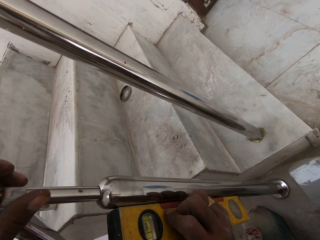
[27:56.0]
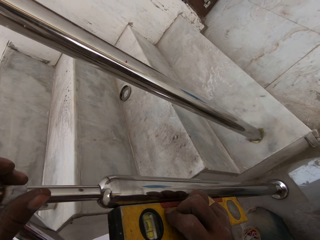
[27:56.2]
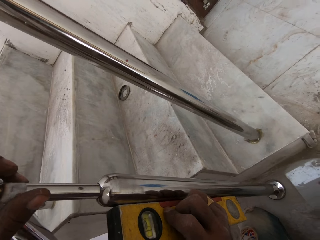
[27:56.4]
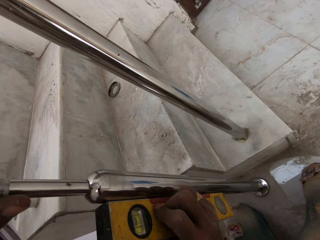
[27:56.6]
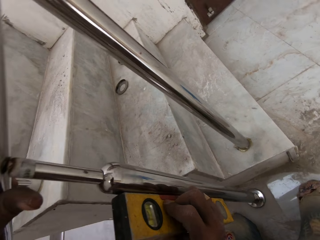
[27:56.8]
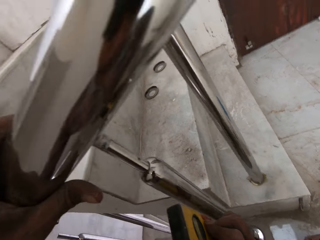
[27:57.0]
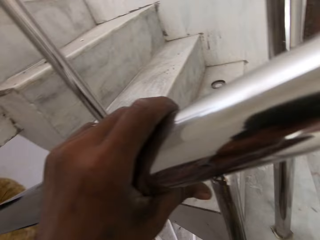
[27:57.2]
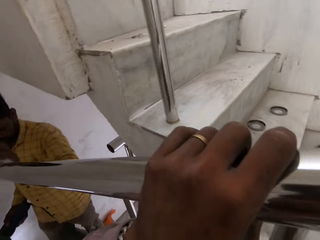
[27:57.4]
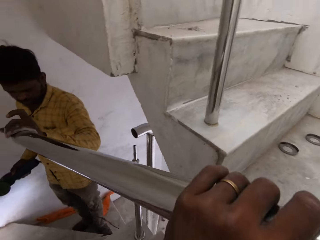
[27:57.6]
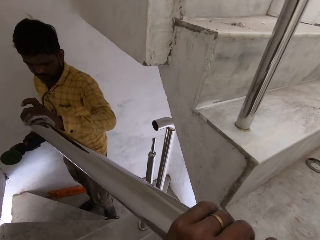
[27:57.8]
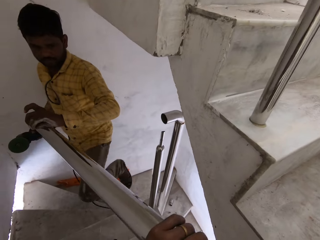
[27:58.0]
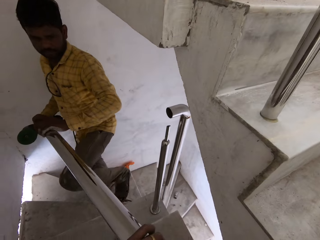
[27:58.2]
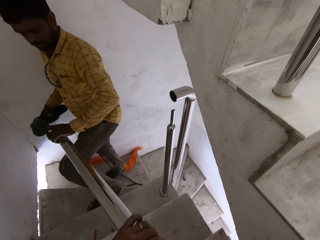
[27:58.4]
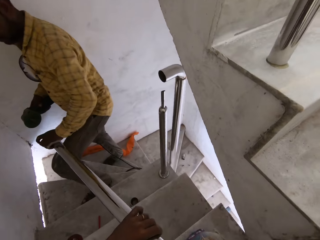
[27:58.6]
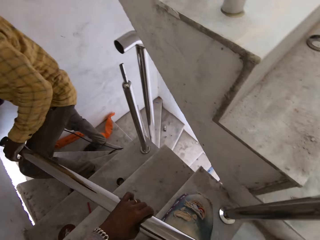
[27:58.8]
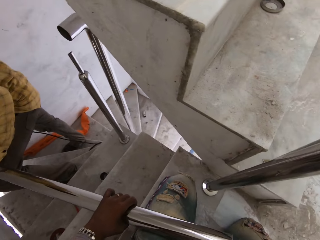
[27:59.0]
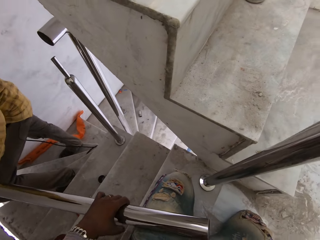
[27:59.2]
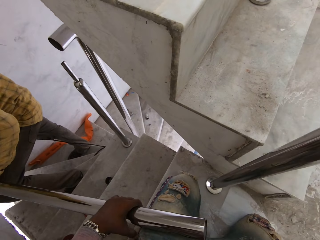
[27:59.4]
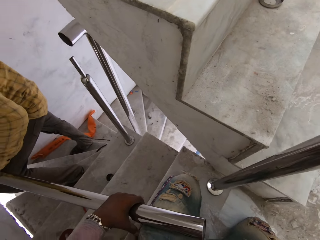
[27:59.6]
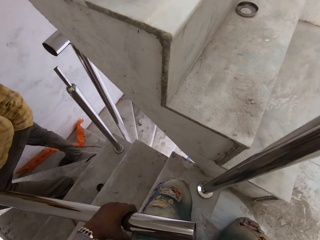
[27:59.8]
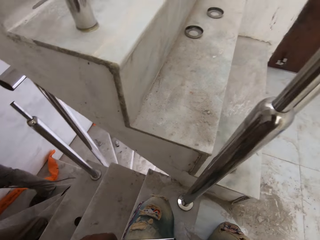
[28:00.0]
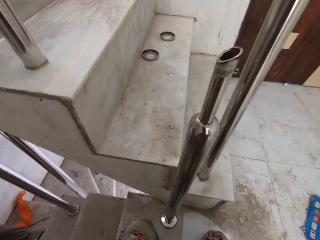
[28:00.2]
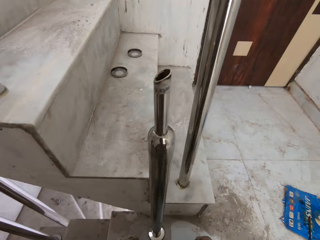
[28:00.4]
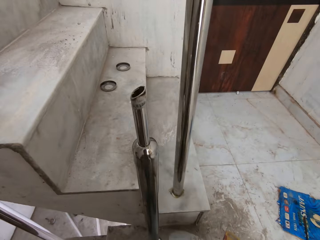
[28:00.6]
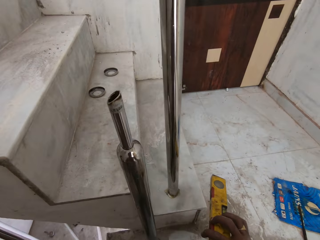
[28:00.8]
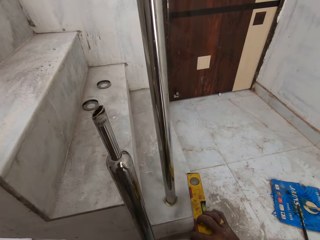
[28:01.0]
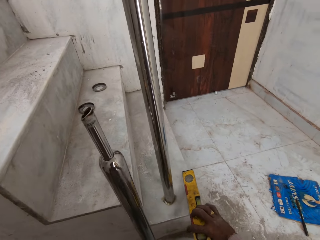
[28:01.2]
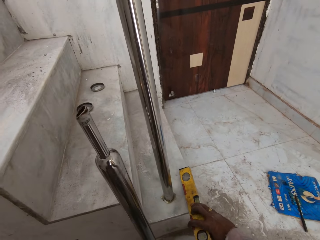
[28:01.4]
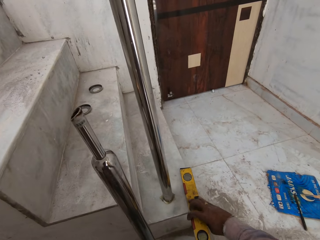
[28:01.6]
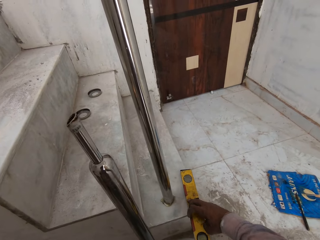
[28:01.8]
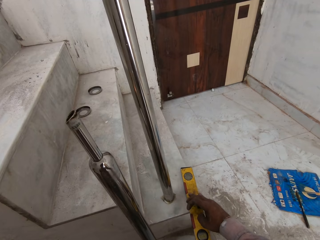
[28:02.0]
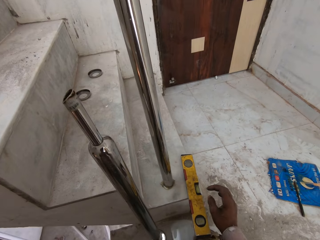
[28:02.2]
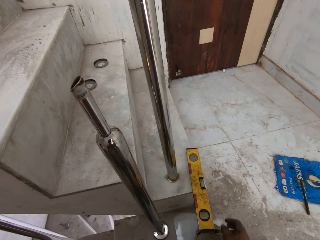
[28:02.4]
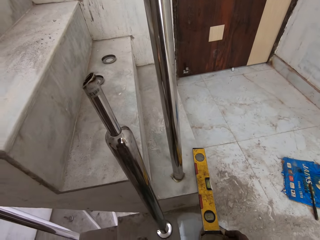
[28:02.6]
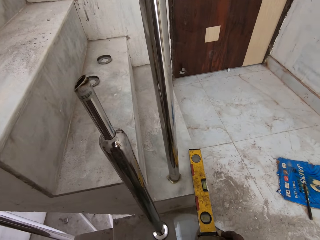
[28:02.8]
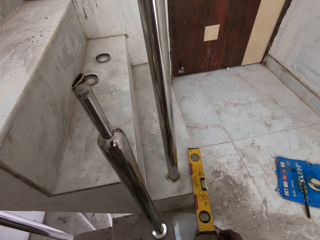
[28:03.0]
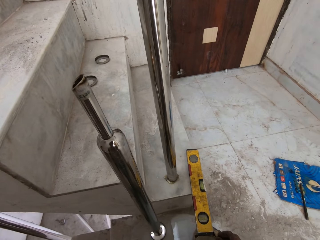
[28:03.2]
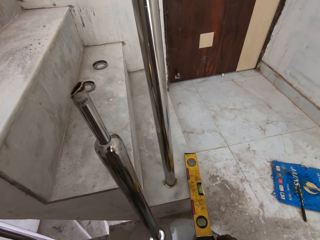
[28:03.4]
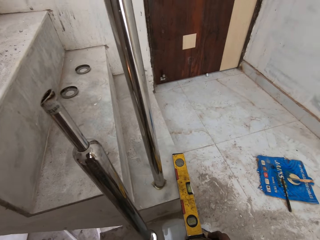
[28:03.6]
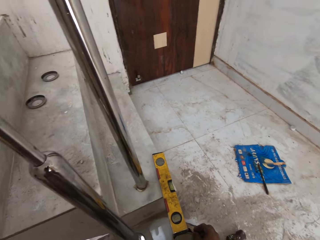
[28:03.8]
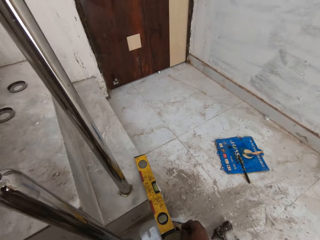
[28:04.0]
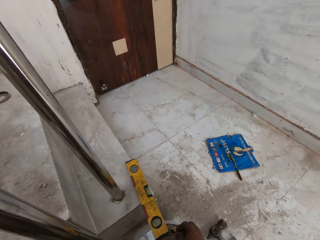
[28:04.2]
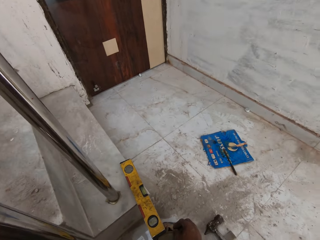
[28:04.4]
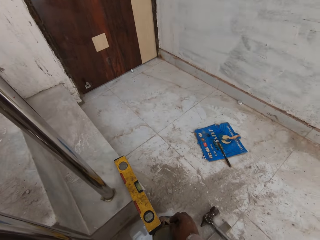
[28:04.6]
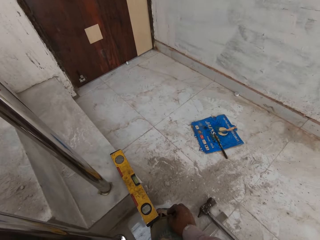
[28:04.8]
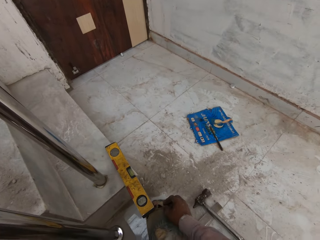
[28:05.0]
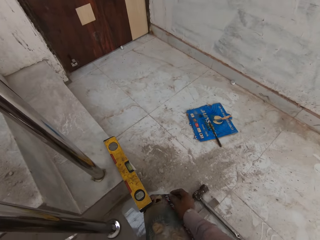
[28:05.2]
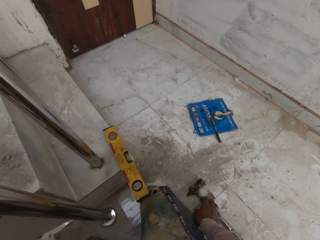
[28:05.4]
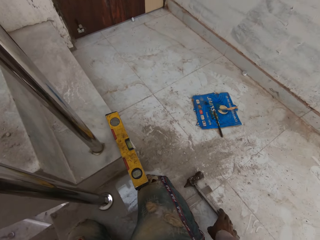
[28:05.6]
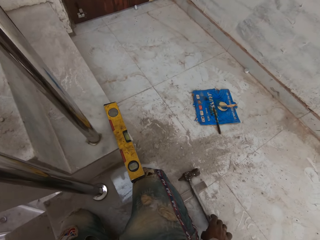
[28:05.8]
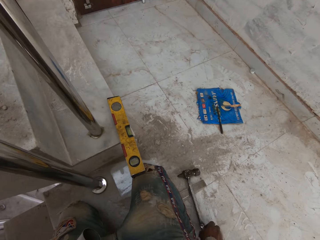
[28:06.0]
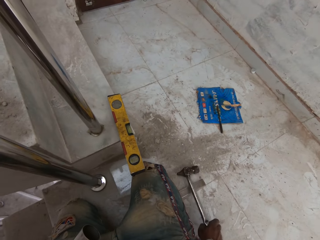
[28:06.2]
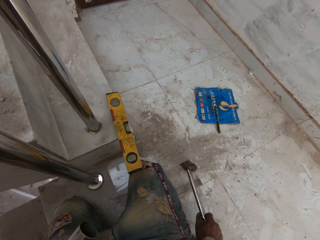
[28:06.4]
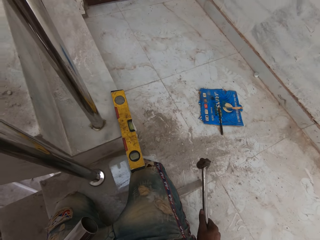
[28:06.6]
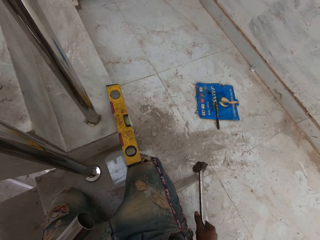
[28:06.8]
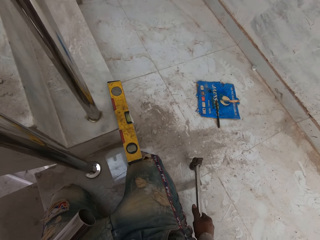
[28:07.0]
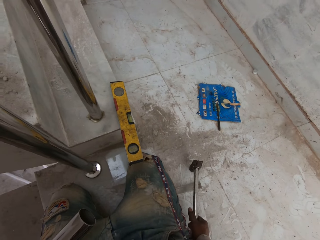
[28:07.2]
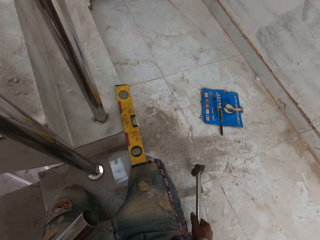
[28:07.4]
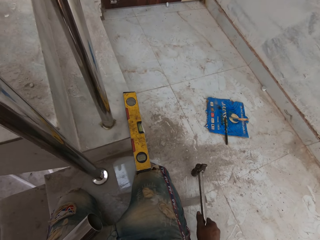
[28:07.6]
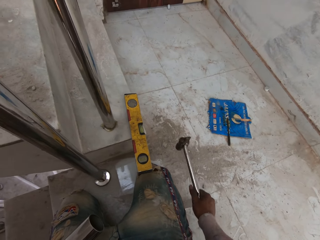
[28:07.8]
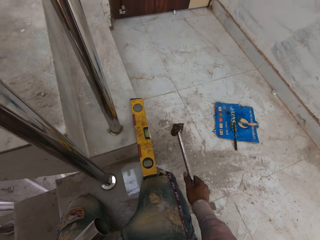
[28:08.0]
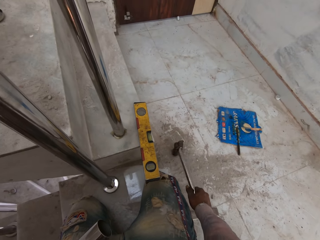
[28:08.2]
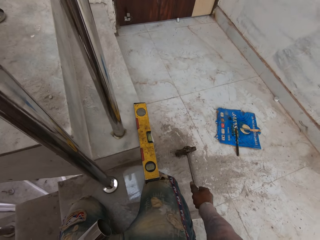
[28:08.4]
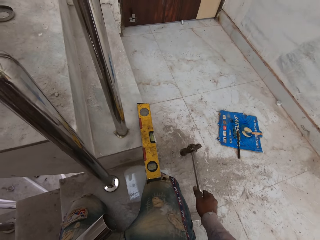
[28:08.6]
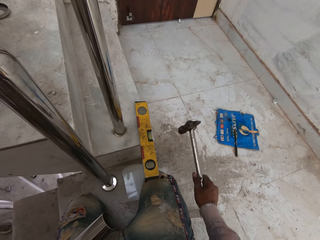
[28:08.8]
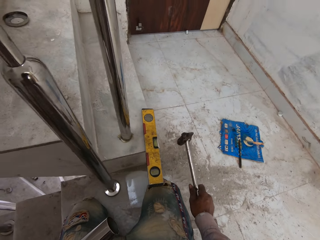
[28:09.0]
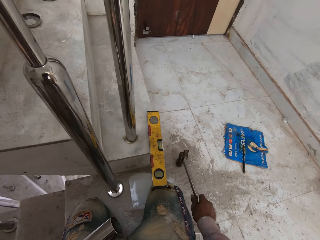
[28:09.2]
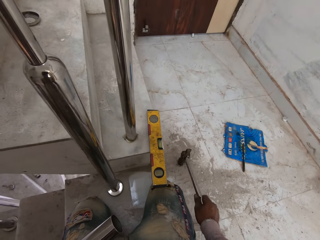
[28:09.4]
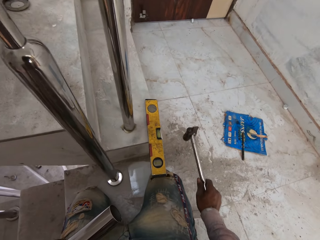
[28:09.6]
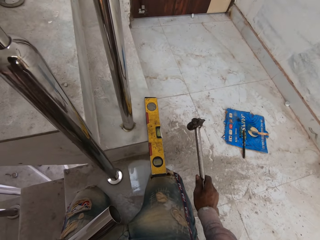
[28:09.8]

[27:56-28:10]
A man smooths the stairs barriers with the grinder. The camera wearer drops the spirit level with his right hand on a staircase. He picks a hammer from the floor with his right hand and hits the floor with the hammer in his right hand.

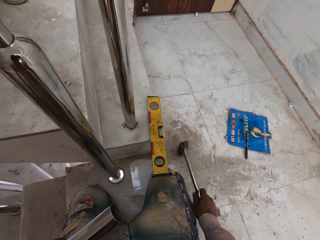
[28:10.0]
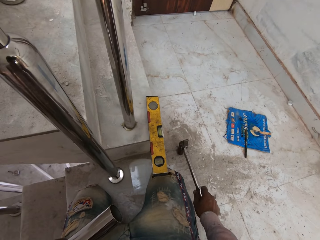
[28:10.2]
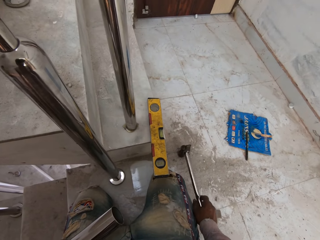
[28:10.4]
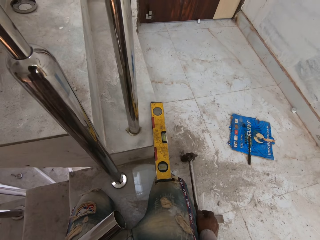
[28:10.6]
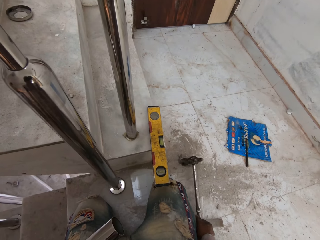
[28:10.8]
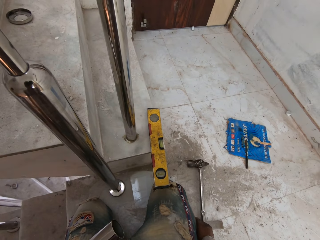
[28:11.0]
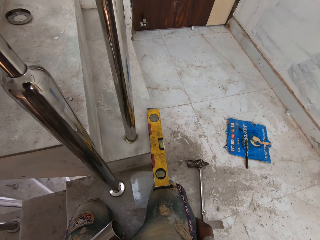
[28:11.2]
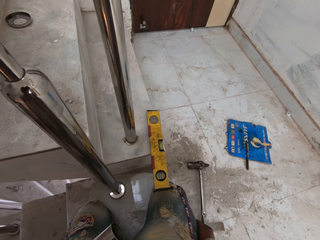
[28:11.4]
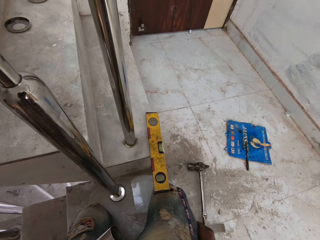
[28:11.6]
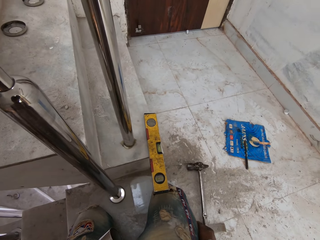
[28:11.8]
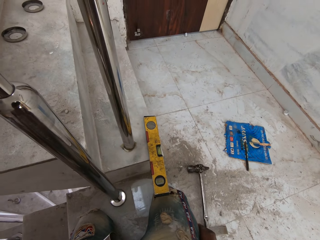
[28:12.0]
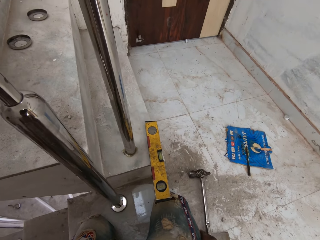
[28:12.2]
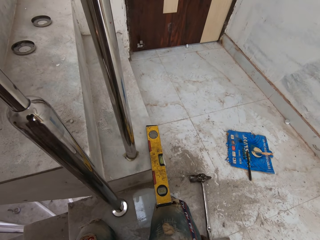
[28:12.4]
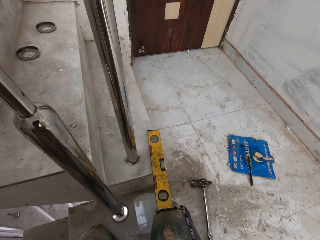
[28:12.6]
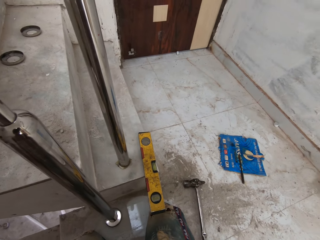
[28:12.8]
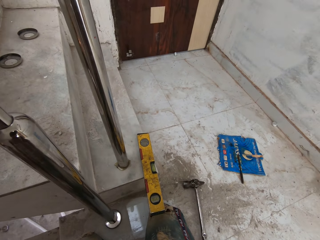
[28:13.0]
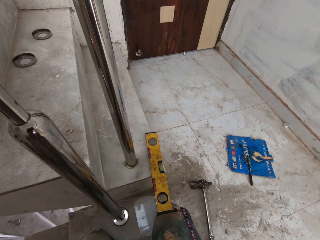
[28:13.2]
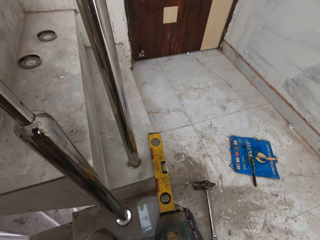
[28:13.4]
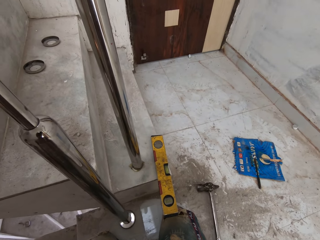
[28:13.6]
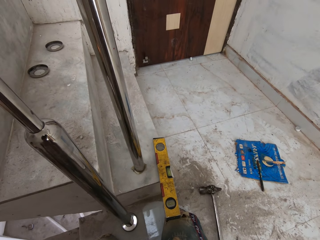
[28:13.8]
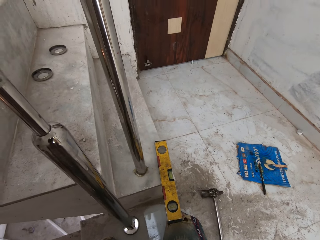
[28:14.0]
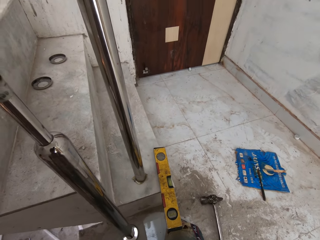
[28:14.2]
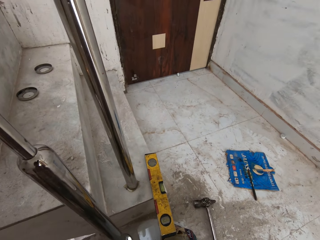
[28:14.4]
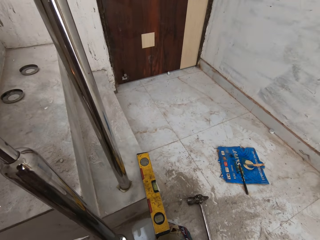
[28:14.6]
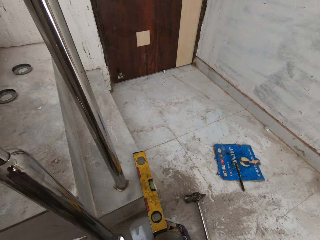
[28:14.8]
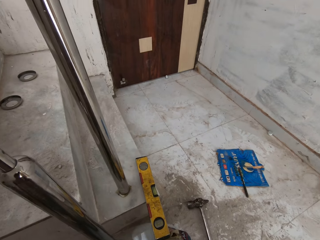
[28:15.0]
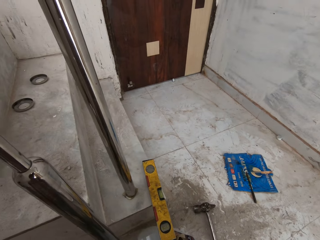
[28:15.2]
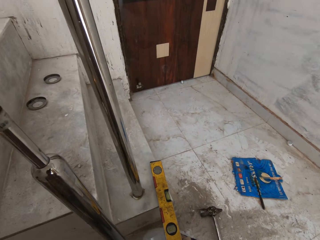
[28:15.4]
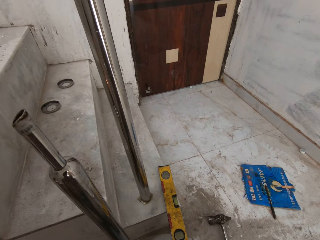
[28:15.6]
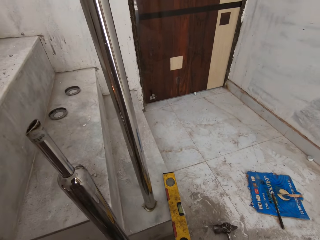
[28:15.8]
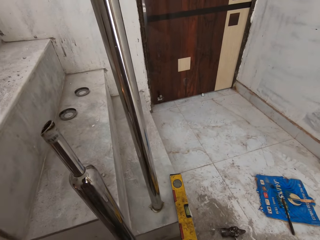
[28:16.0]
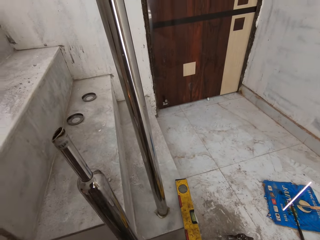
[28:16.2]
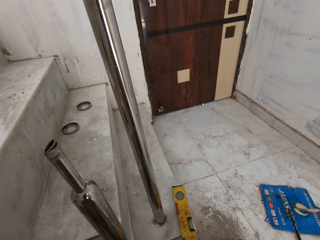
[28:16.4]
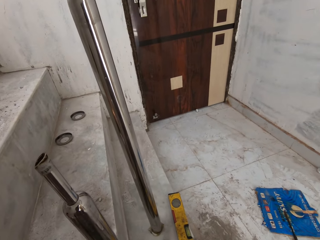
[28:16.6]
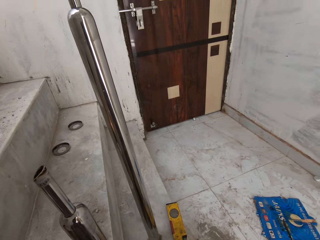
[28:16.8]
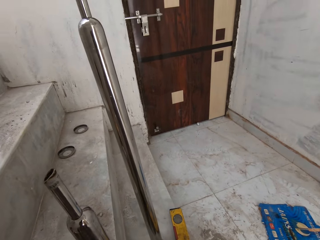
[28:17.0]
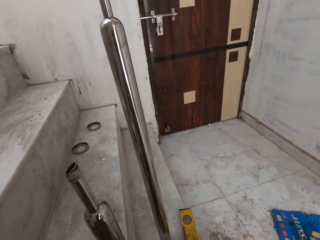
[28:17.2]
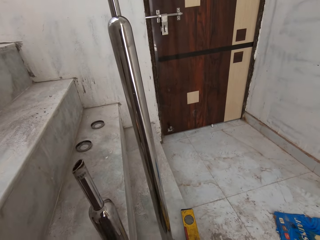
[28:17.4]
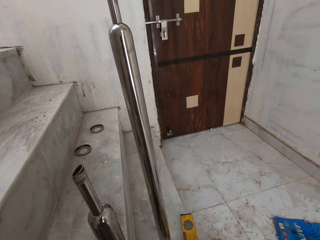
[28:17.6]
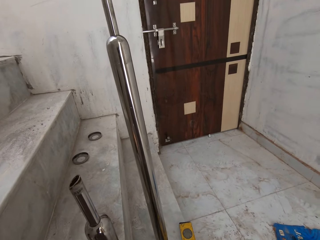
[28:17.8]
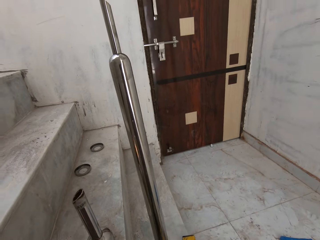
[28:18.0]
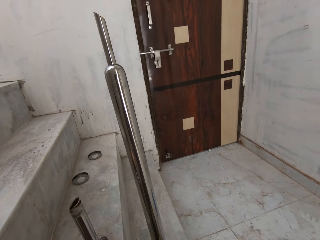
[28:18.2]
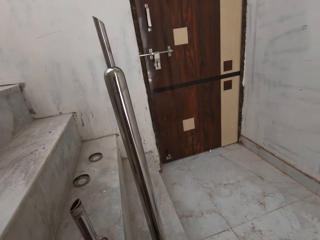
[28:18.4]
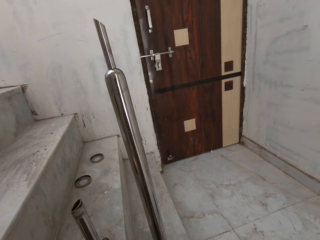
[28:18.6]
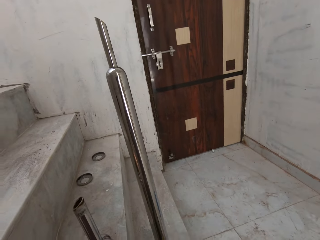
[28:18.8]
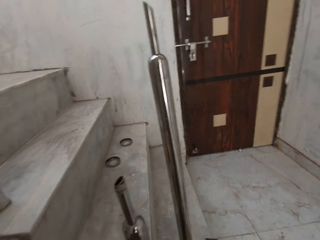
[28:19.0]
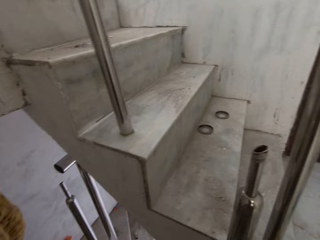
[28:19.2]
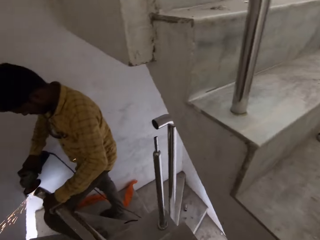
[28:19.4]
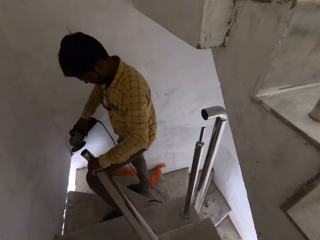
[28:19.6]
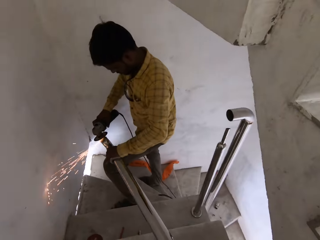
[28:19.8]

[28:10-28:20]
The camera wearer drops the hammer with his right hand on the floor. He looks around the stairs. A man smoothens the baluster in his left hand with the grinder in his right hand.
